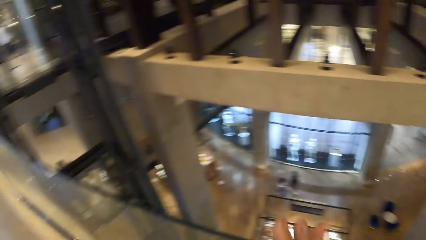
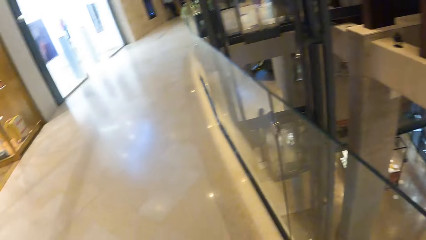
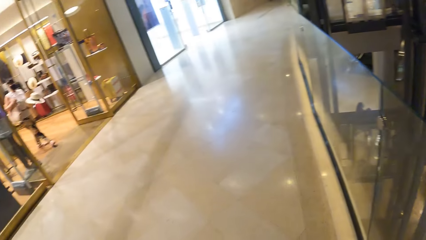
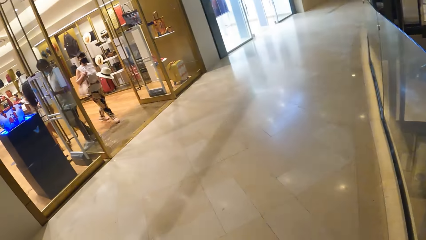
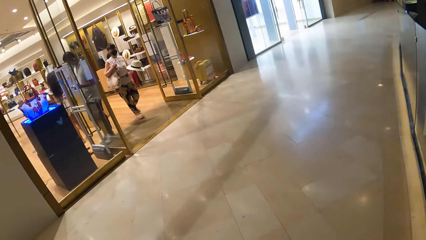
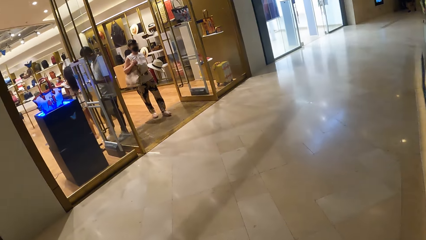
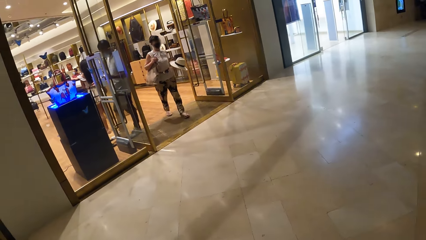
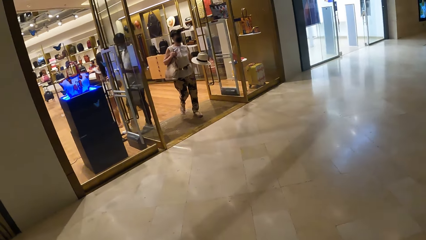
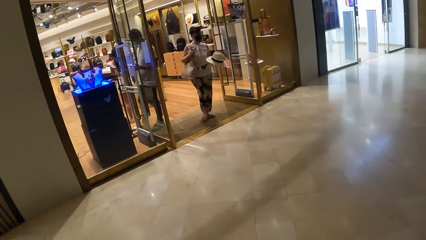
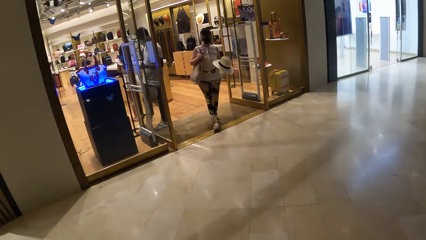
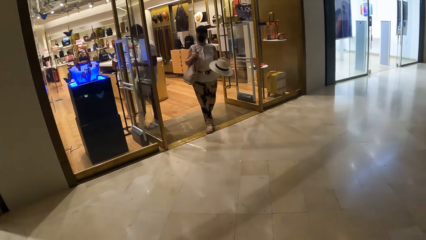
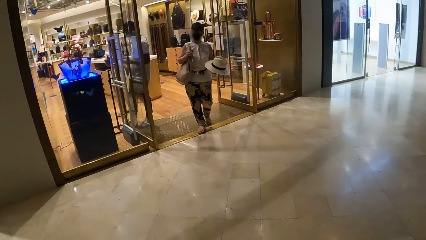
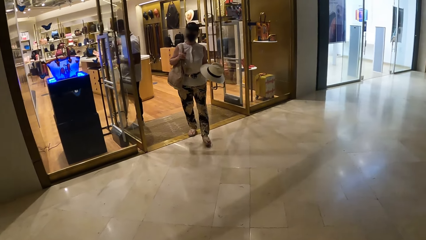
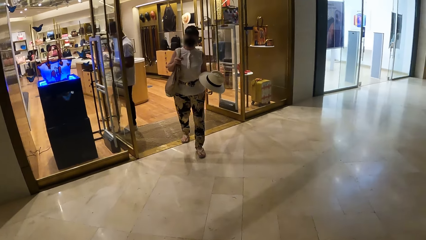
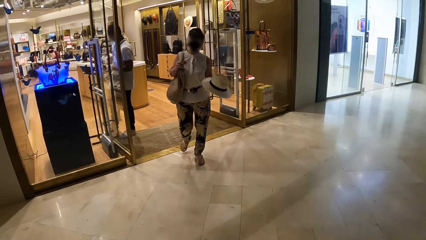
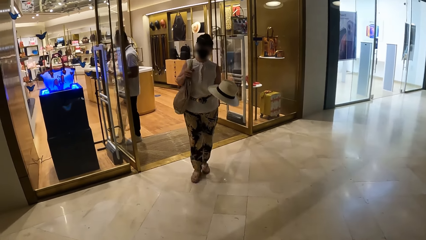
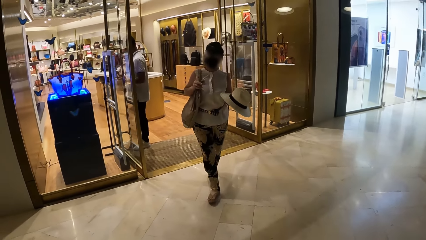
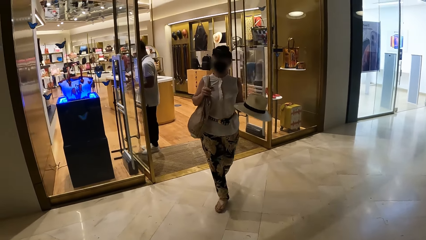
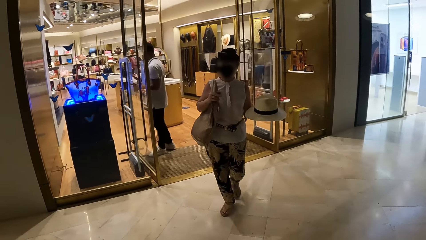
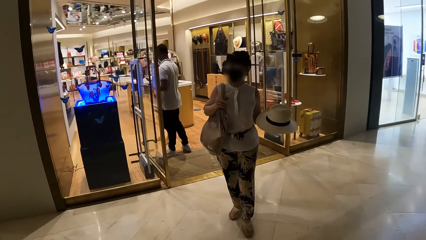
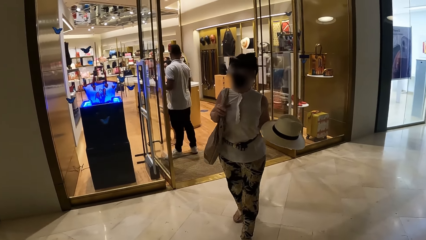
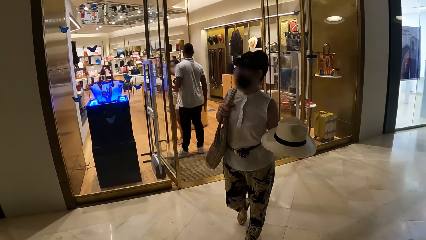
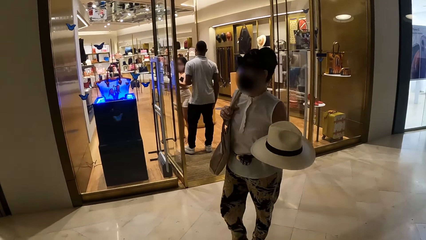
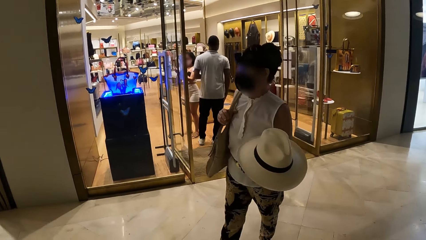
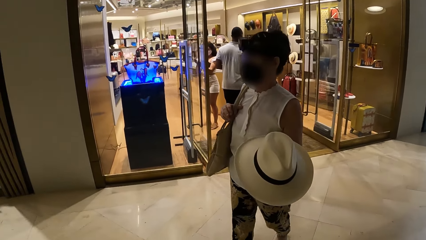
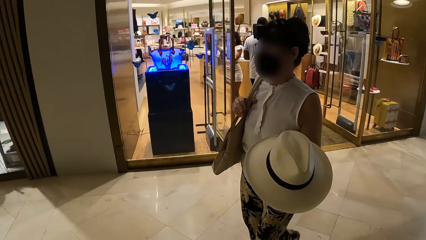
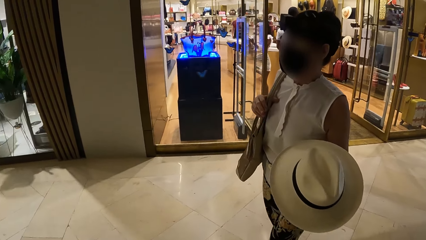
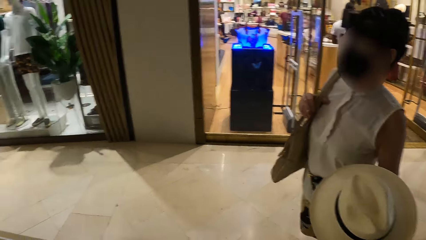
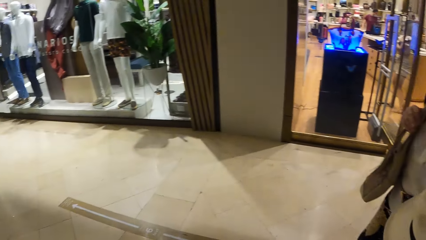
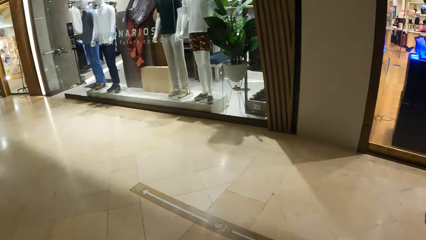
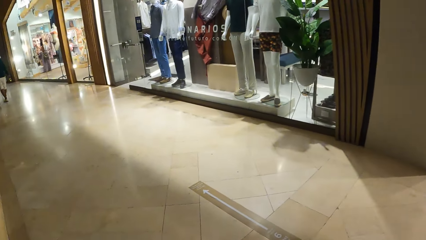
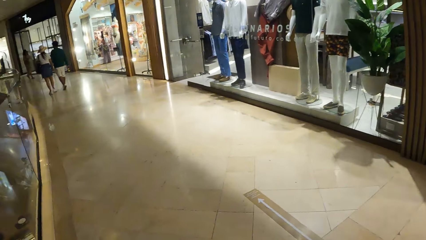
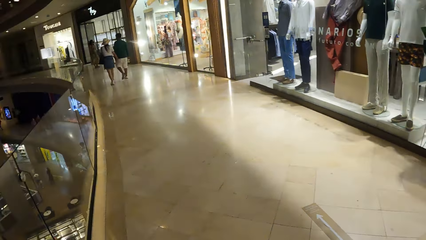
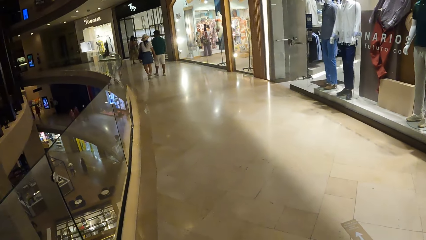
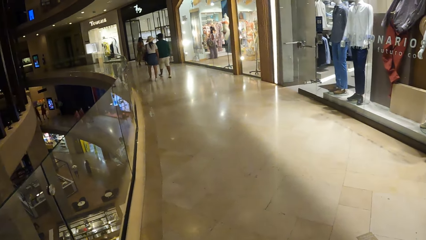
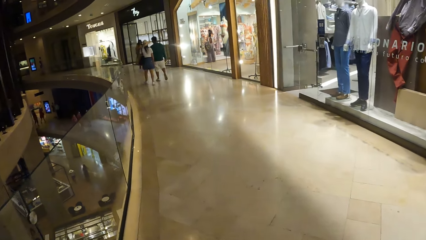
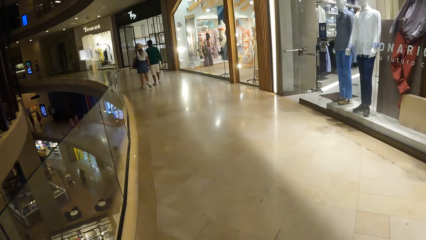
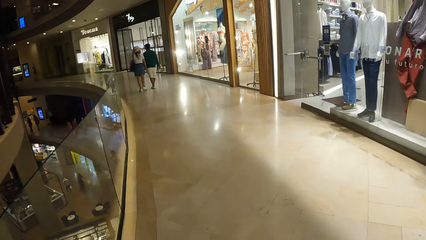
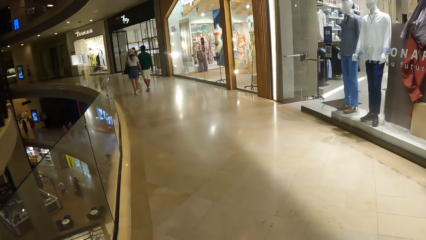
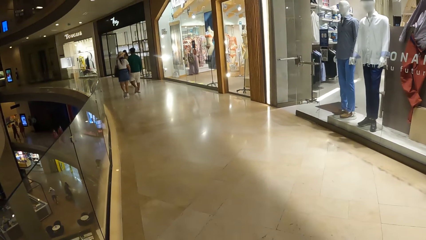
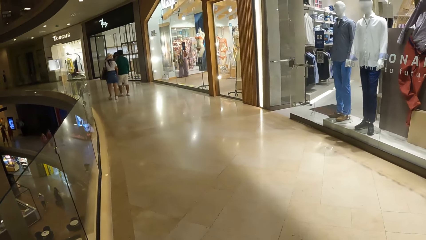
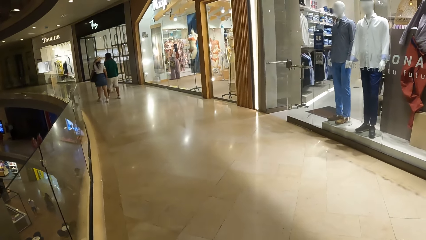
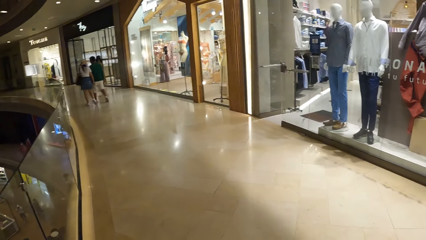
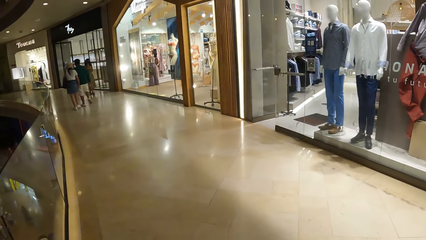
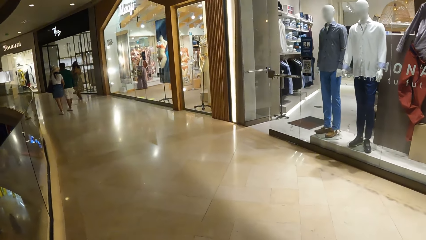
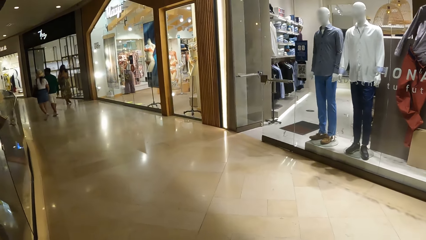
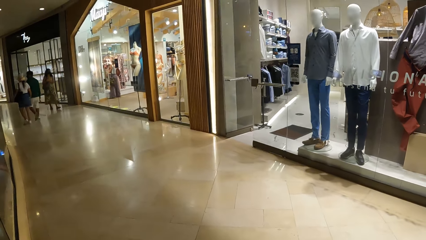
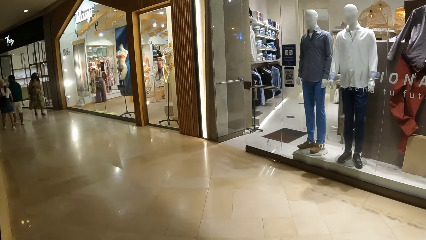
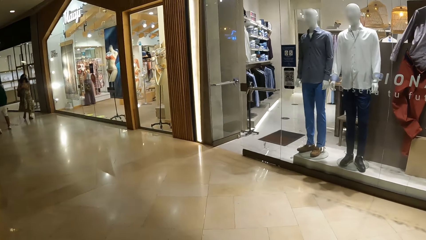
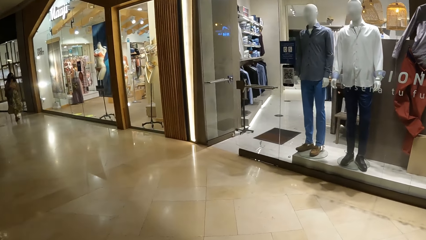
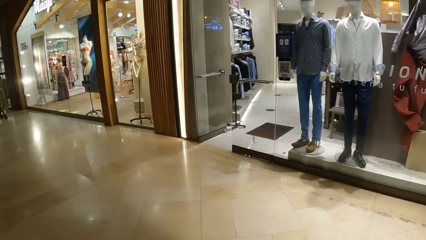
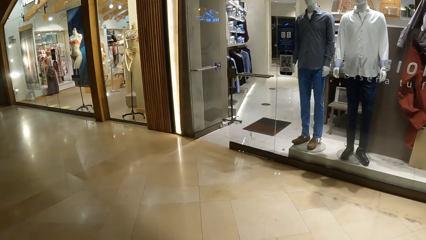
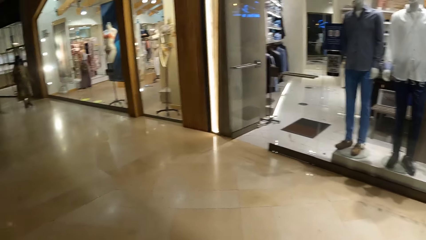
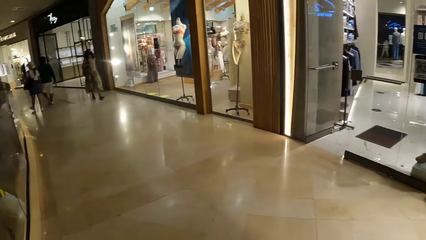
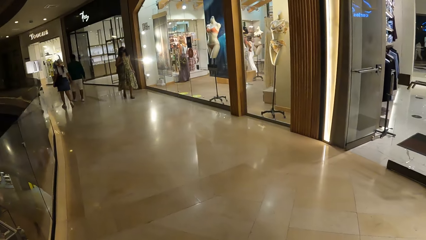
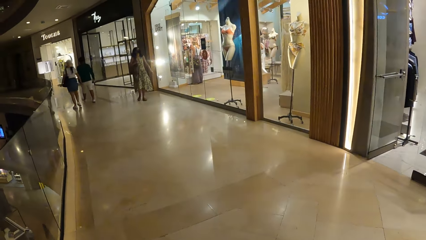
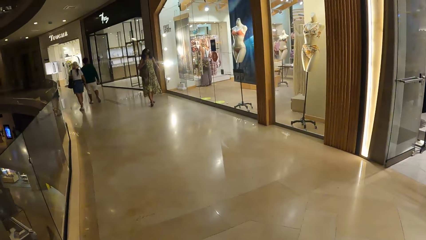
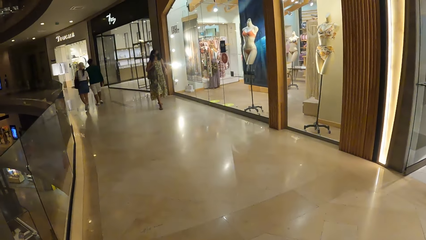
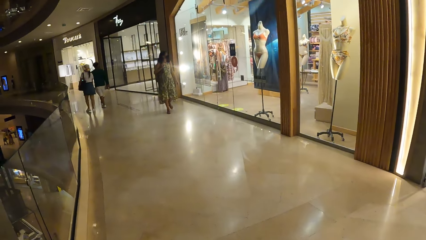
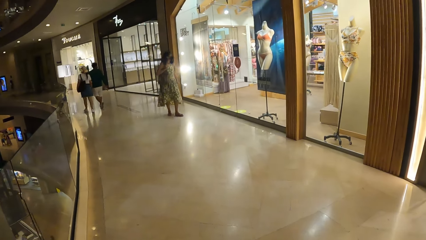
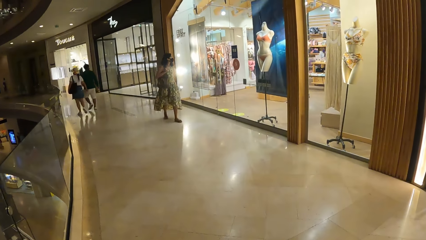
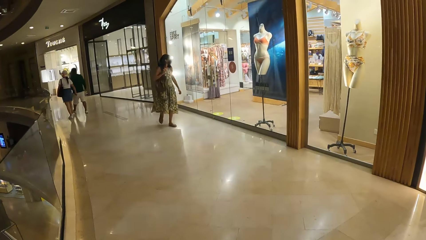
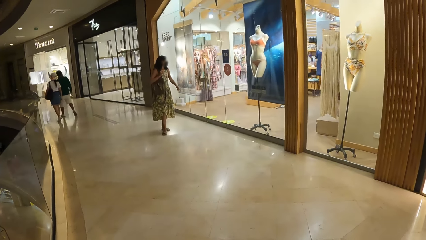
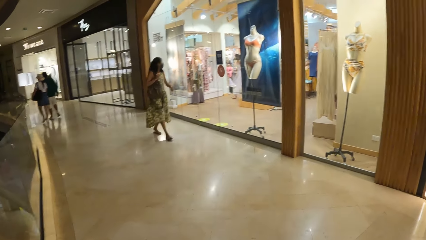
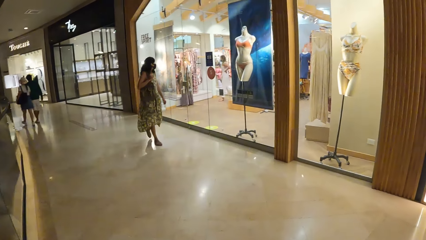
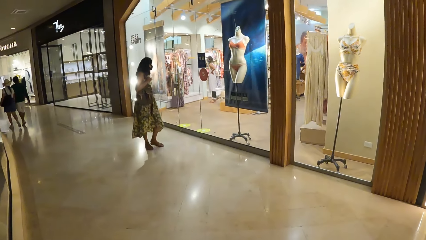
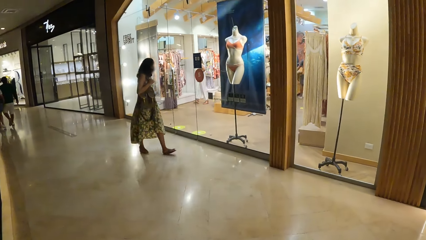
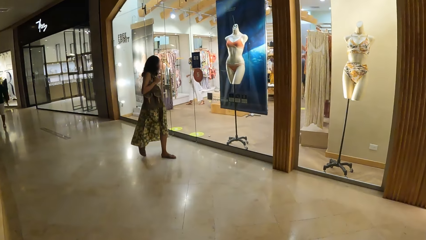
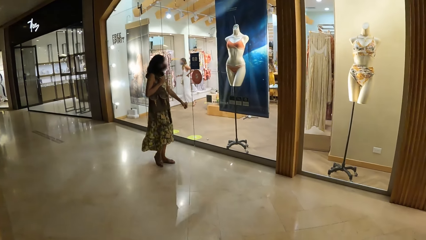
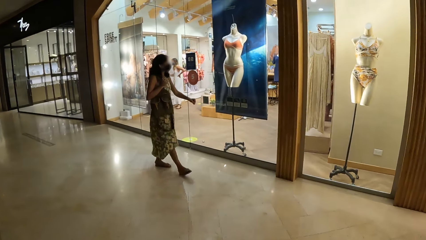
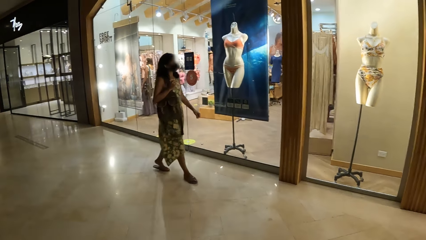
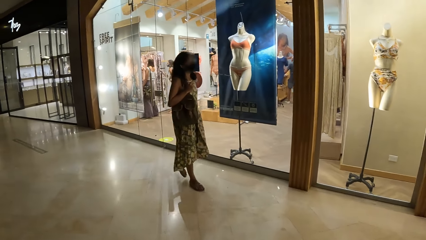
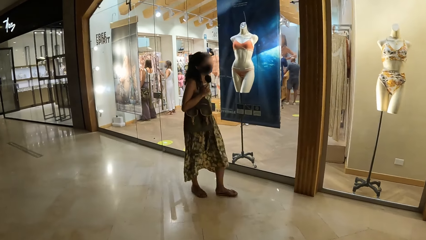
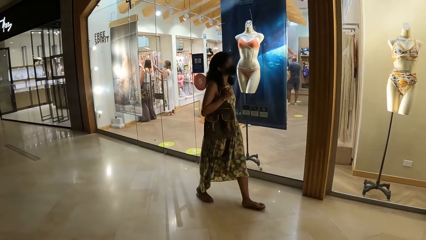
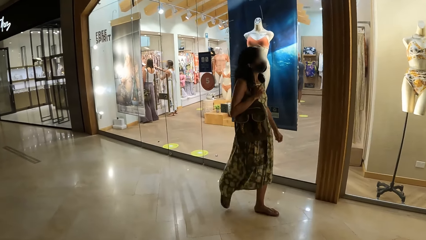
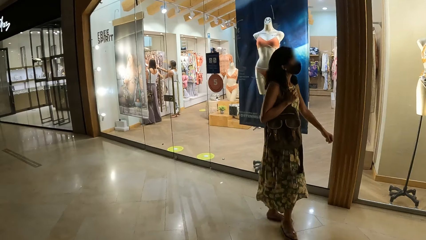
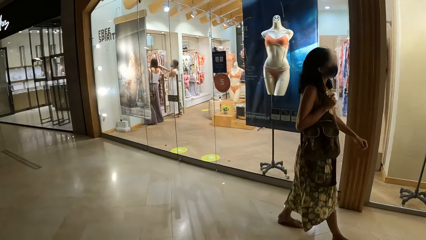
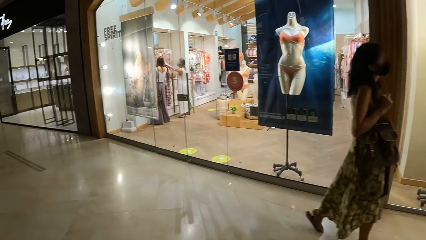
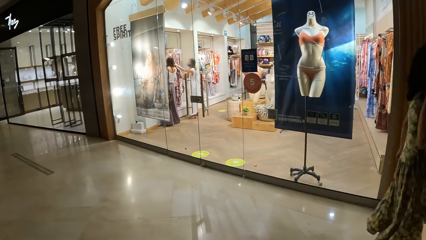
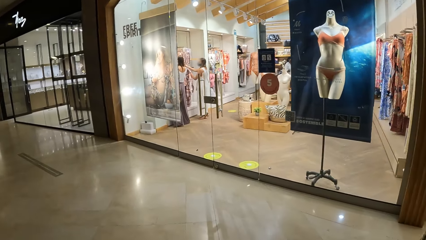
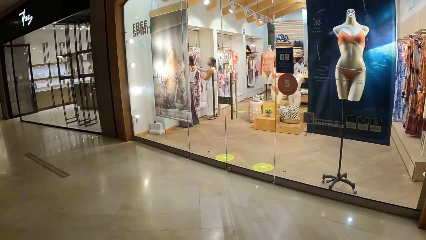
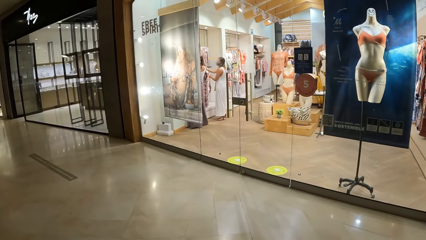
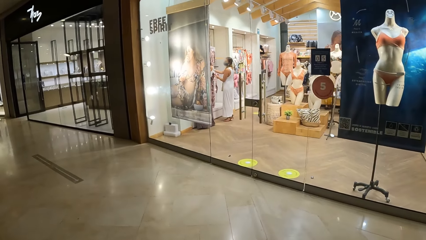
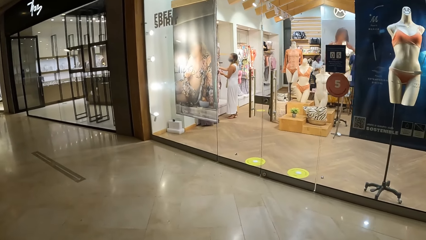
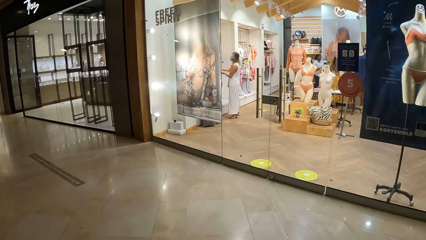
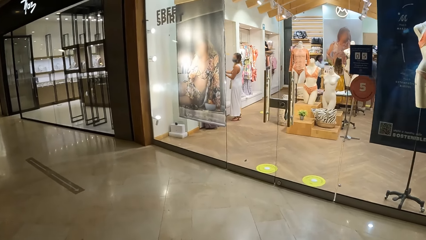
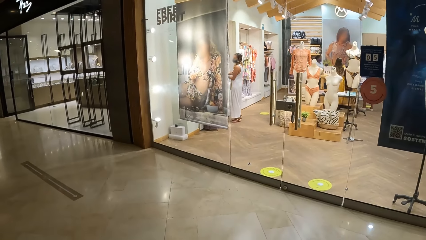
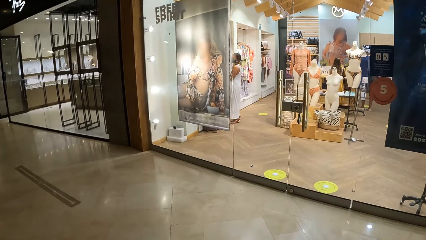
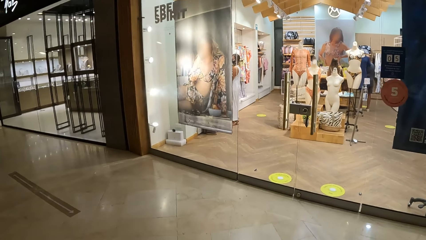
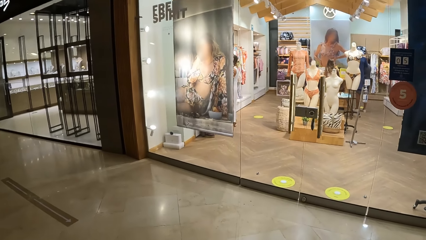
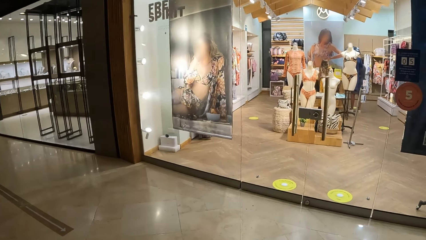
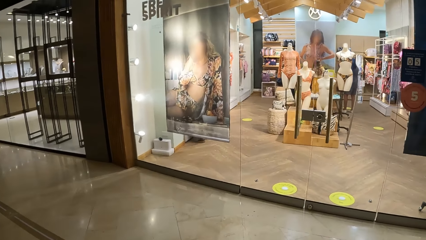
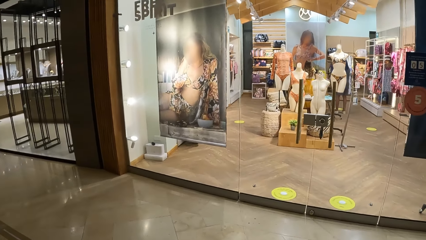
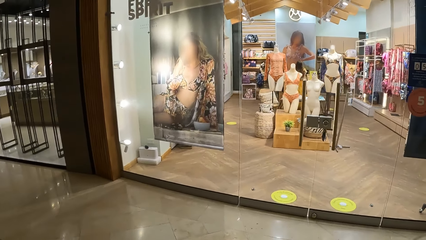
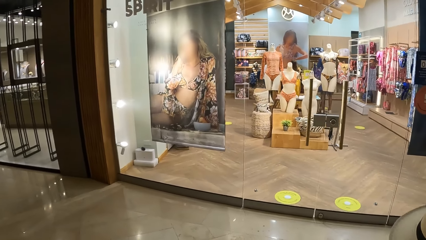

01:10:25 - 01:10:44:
A woman walks on the floor. The camera wearer interacts with the woman. They walk around on the floor and look around.
